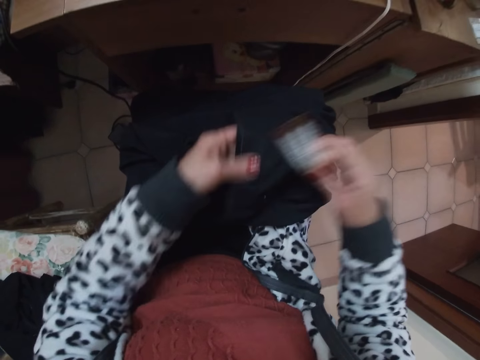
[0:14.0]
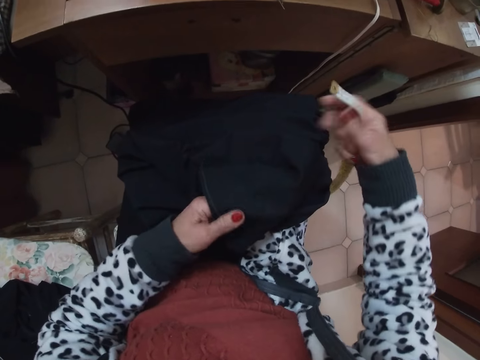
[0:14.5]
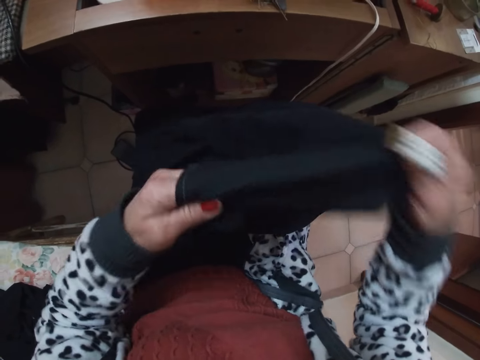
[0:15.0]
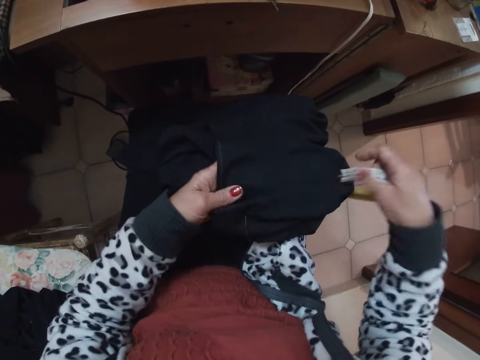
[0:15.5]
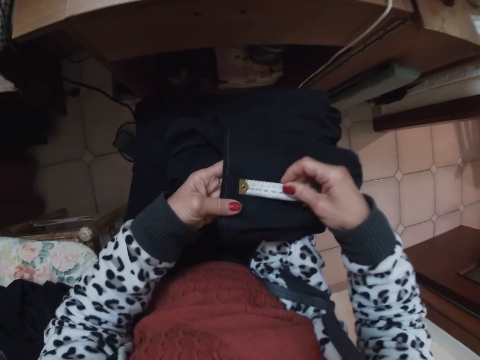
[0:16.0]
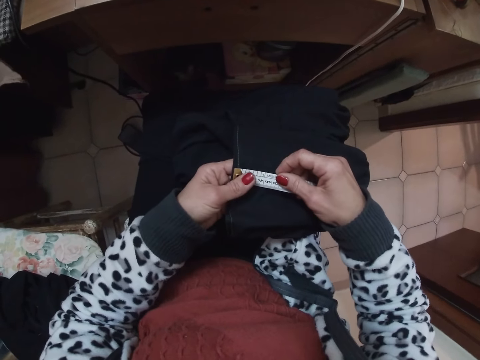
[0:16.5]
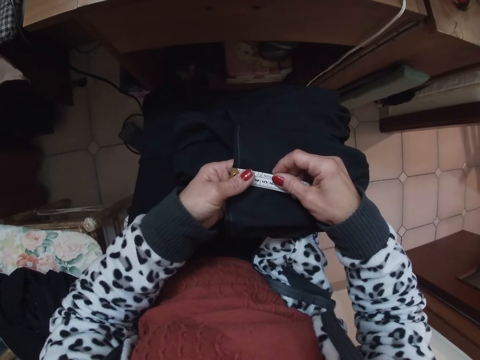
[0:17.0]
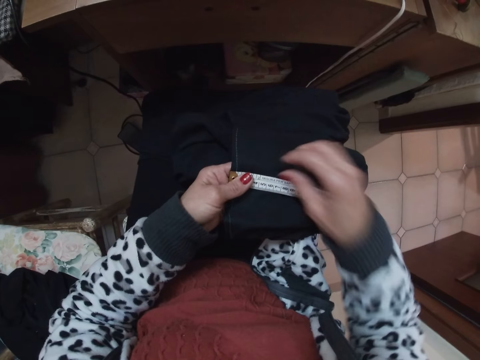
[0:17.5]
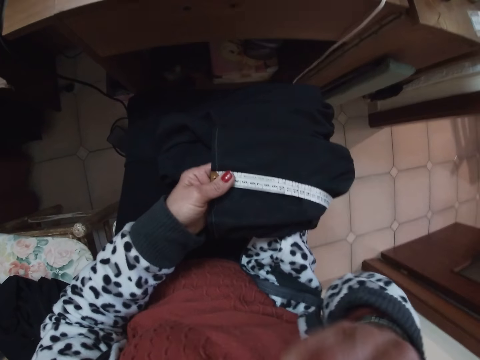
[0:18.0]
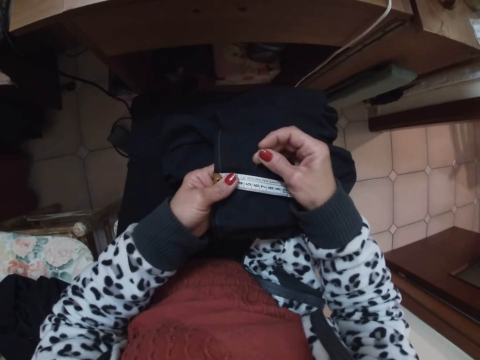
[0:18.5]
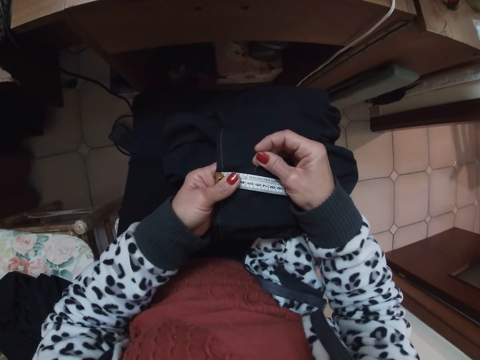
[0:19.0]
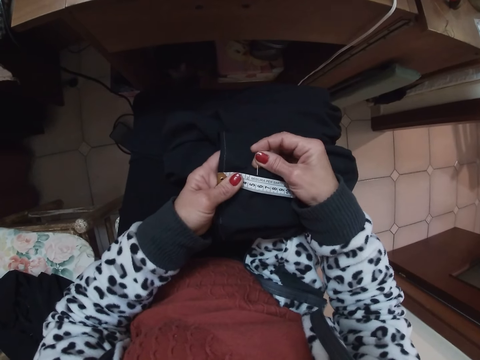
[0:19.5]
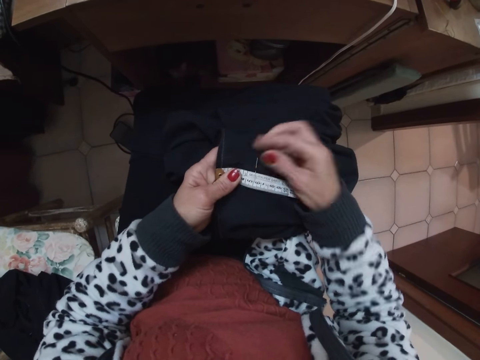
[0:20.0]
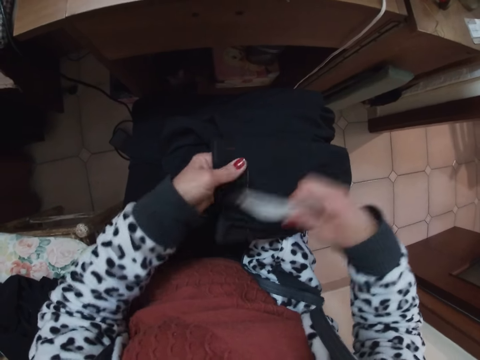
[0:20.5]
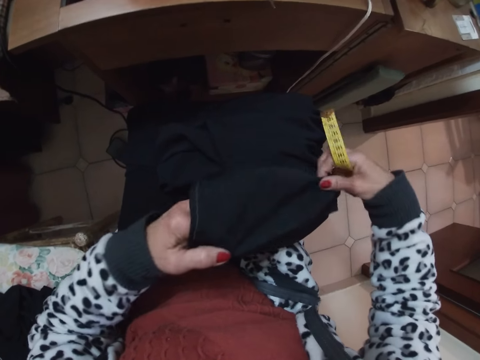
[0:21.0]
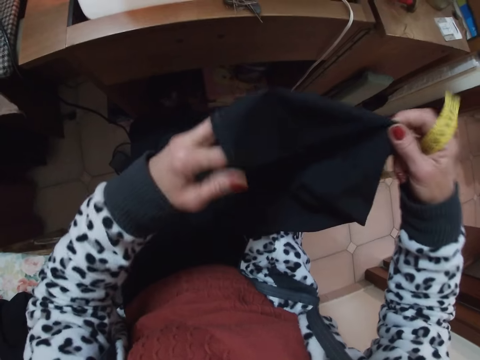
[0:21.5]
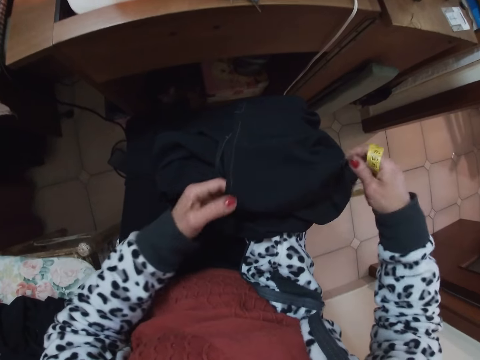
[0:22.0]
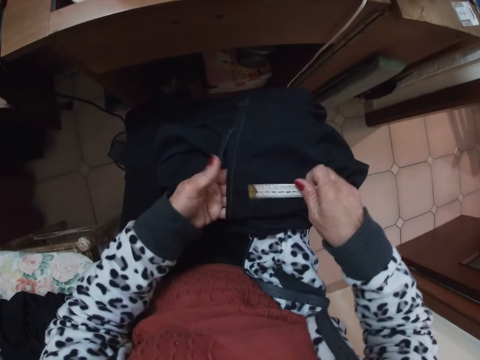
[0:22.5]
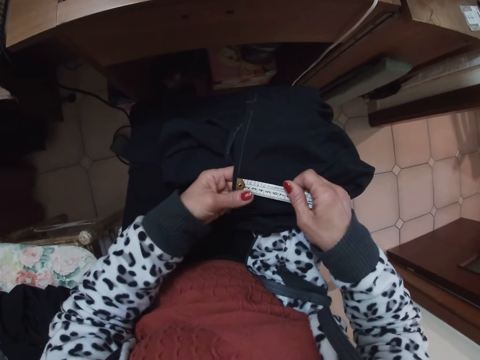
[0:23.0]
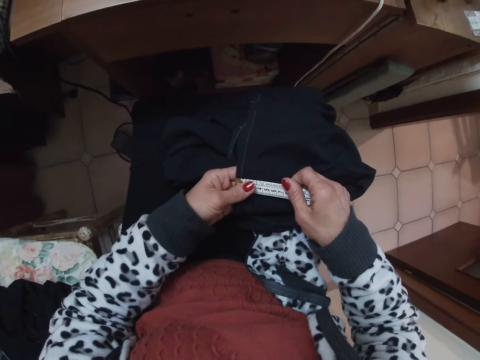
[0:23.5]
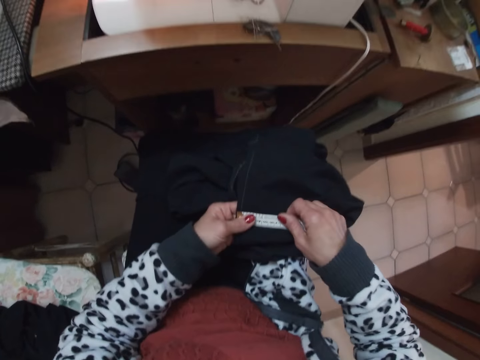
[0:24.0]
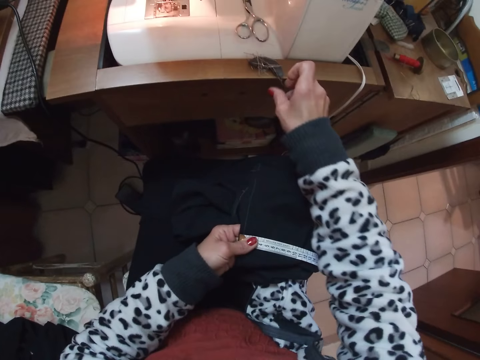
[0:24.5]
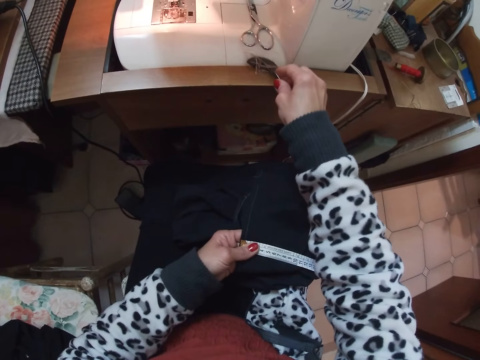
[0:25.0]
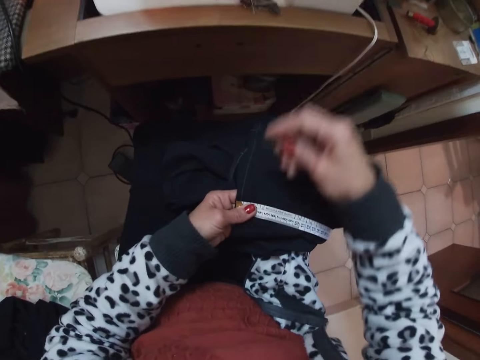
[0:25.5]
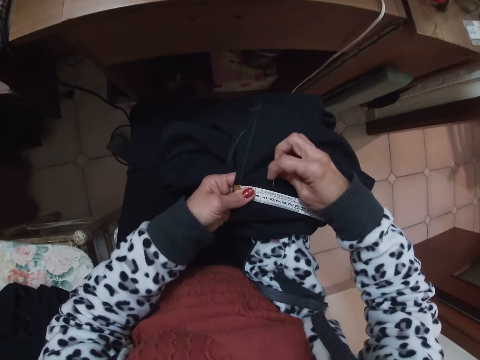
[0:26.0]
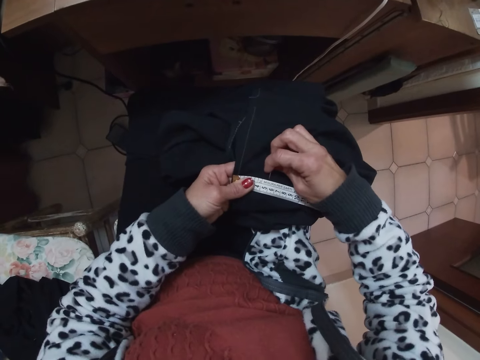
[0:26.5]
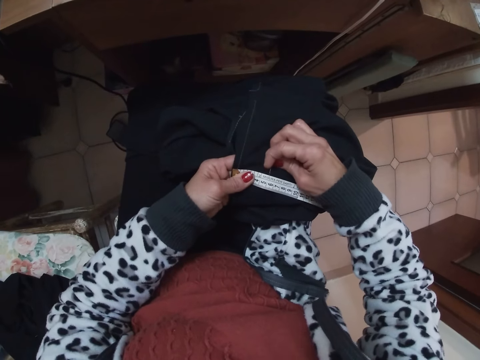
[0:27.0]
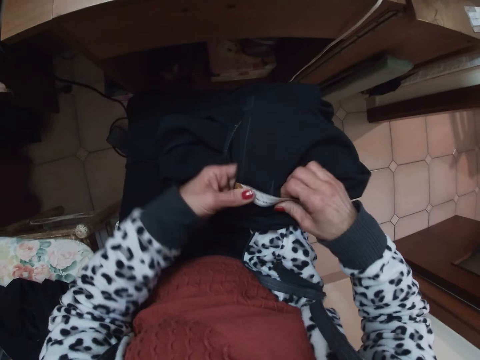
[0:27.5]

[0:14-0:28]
The camera wearer adjusts the cloth on her laps. She removes the tape measure from the cloth, lifts the cloth and measures the cloth. She places the measuring tape on the cloth on her laps. She lifts up the hand. She removes a pin from her mouth. She pins the cloth on her laps with her right hand. She removes the tape measure from the cloth. She turns the cloth. She adjusts the cloth on her laps. She measures the cloth. She places the measuring tape on the cloth on her laps. She removes a pin from the magnet with her right hand. She pins the cloth on her laps with her right hand.

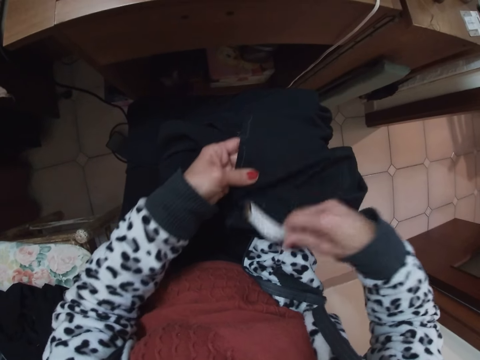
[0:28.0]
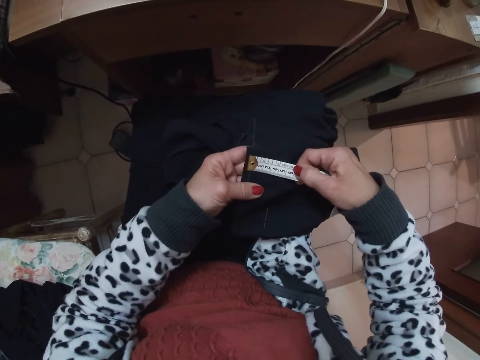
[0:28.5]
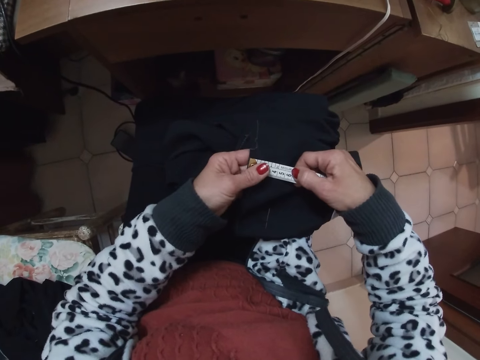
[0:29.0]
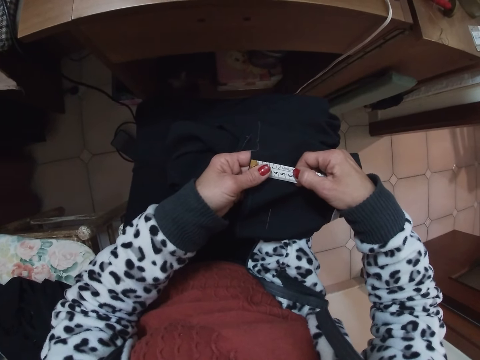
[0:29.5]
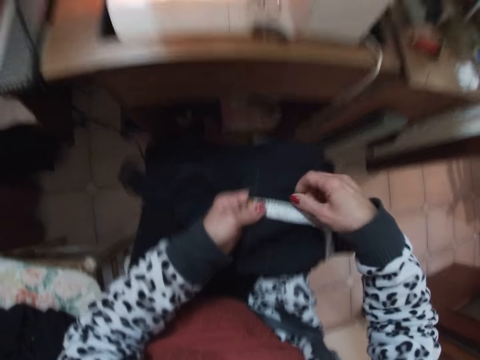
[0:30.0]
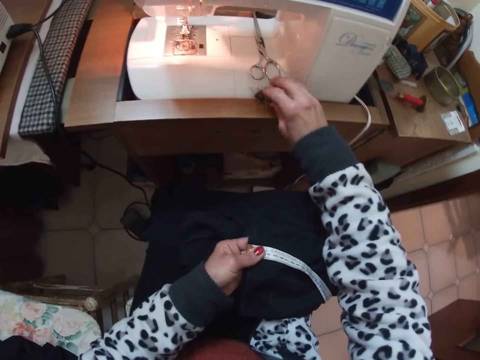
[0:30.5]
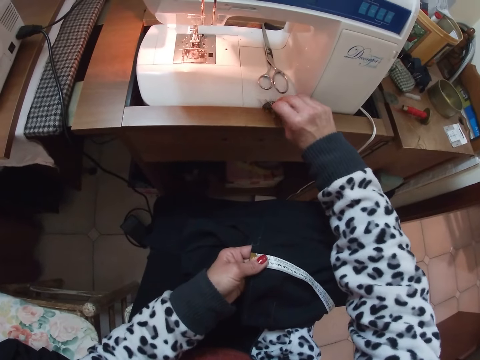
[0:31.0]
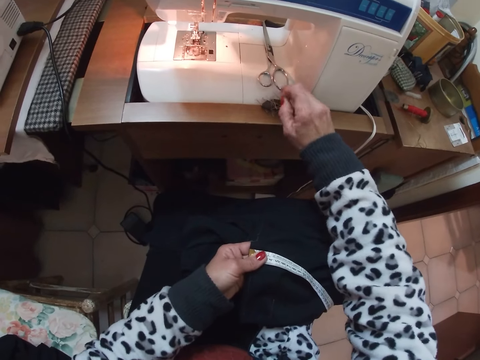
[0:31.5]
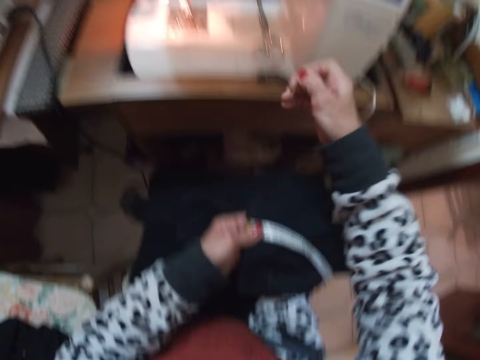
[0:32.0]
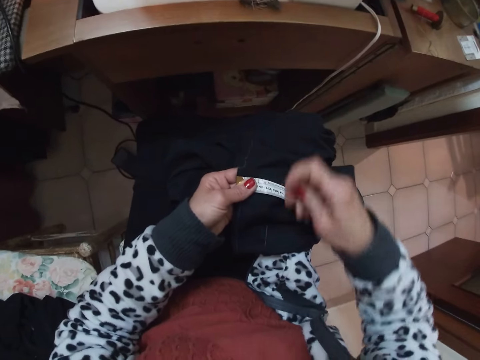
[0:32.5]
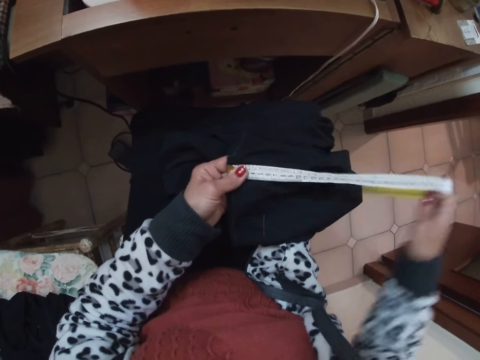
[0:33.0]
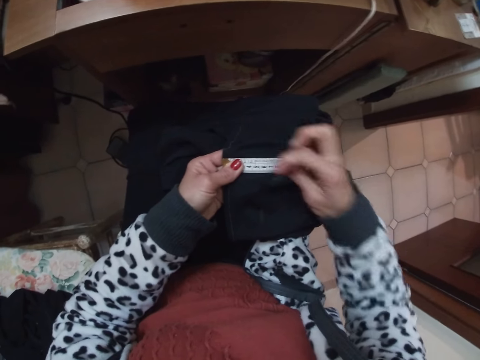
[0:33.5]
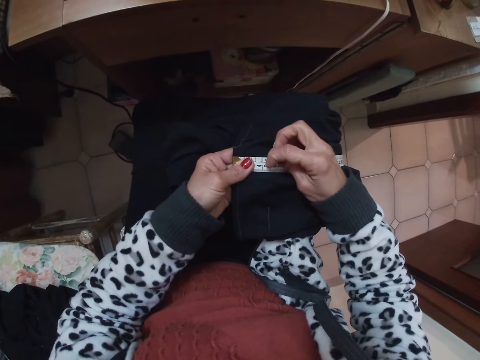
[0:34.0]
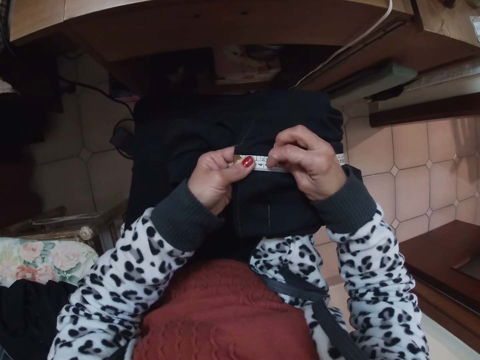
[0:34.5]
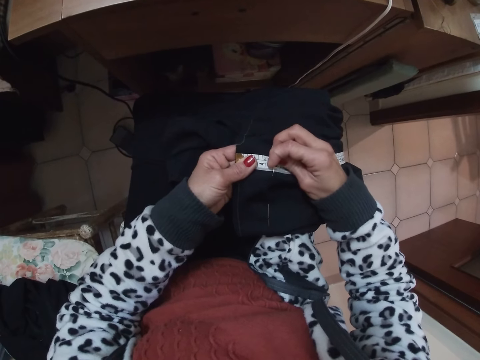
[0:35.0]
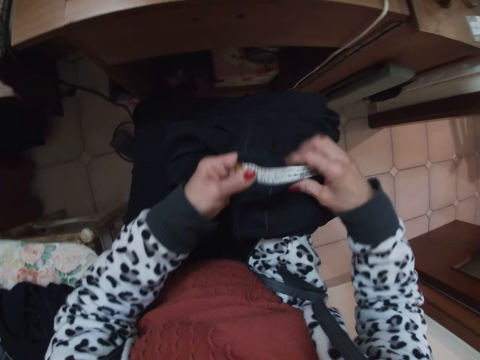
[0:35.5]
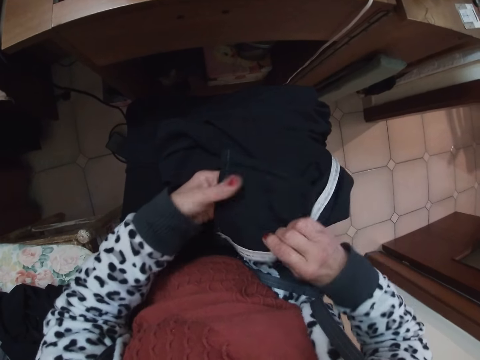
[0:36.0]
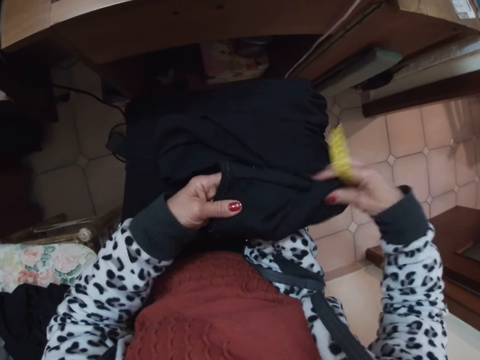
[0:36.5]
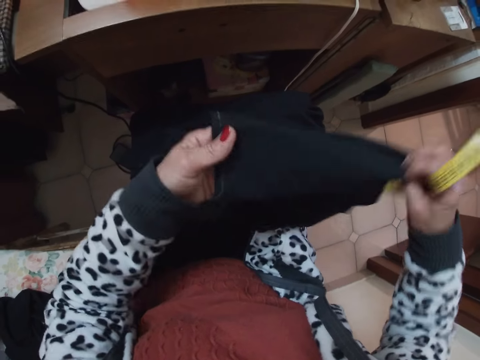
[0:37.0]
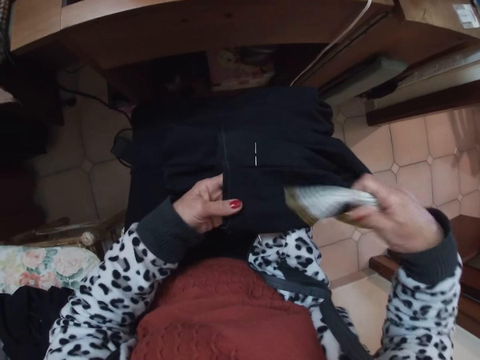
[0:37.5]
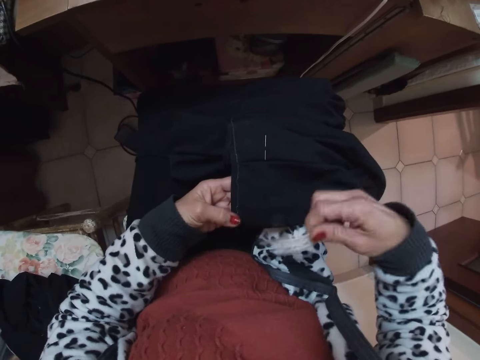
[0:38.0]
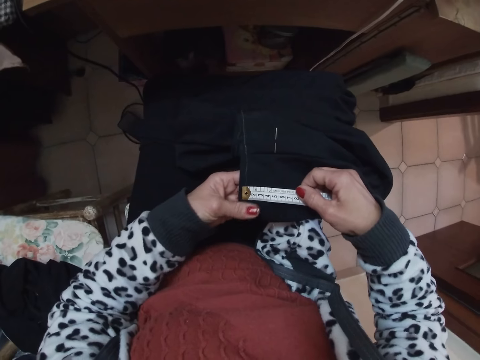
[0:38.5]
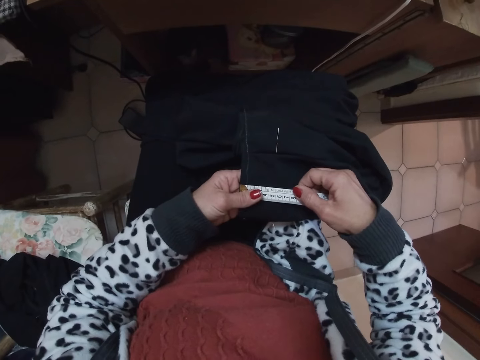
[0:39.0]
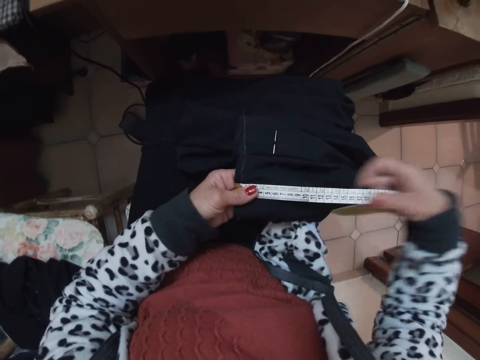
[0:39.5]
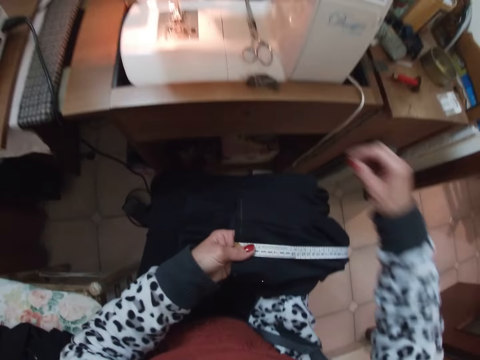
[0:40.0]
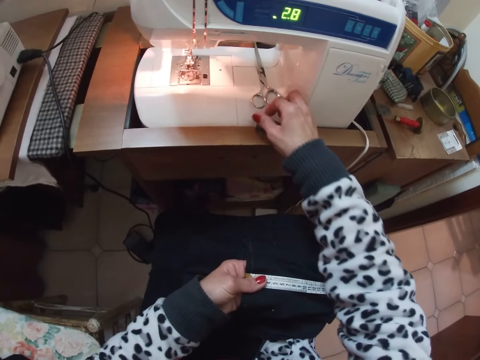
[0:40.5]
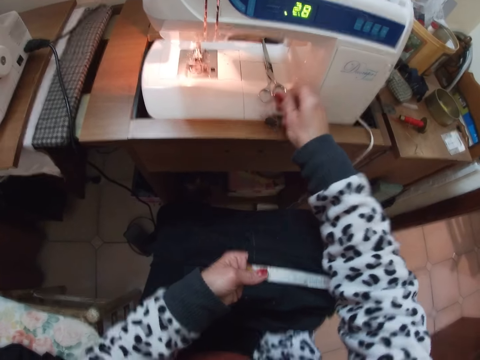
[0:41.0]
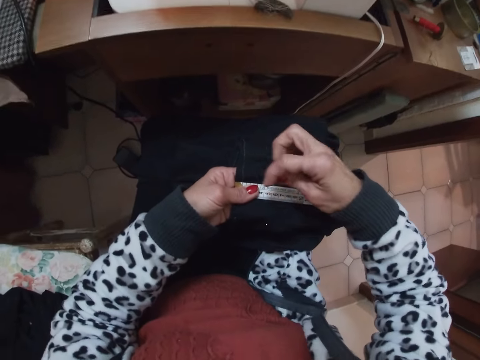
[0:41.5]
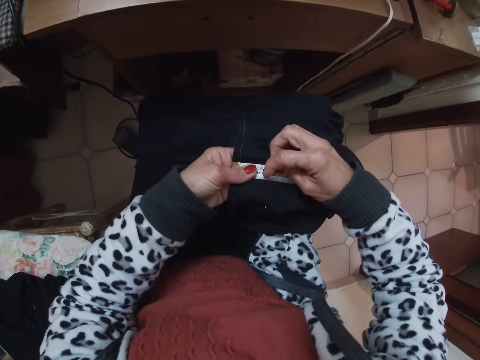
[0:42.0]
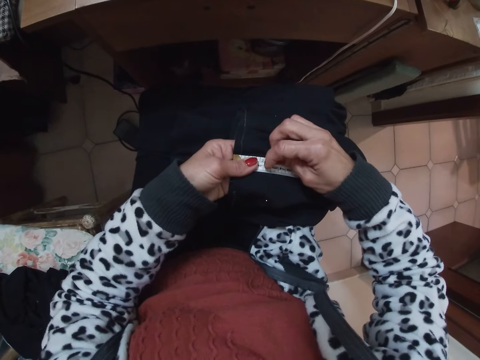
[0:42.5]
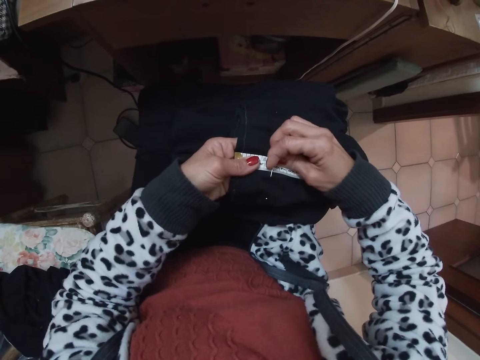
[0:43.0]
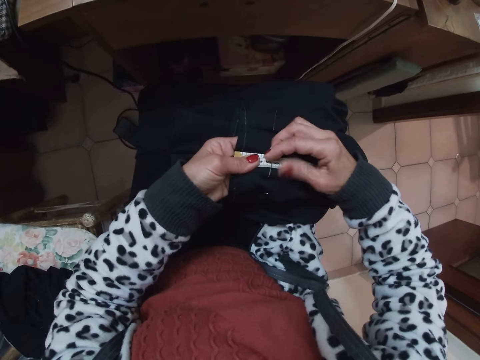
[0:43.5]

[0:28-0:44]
The camera wearer adjusts the cloth on her laps. She moves the tape measure. She places the measuring tape on the cloth on her laps. She measures the cloth. She removes a pin from the magnet with her right hand. She stretches the tape measure. She pins the cloth on her laps with her right hand. She stretches the cloth. She adjusts the cloth on her laps. She measures the cloth. She places the measuring tape on the cloth on her laps. She removes a pin from the magnet with her right hand. She pins the cloth on her laps with her right hand.
